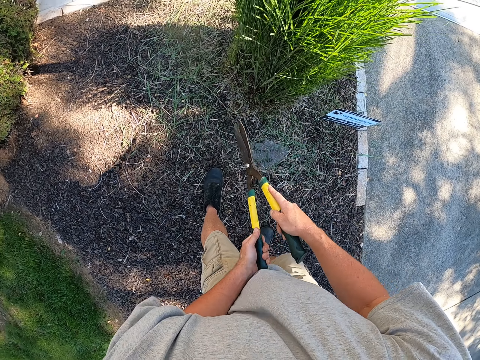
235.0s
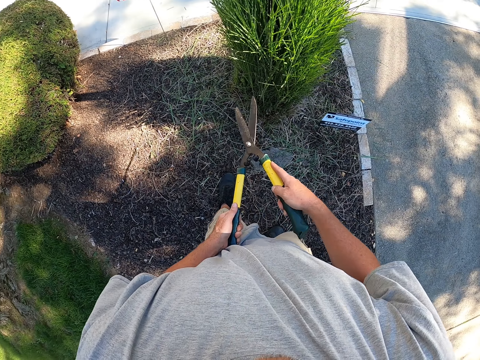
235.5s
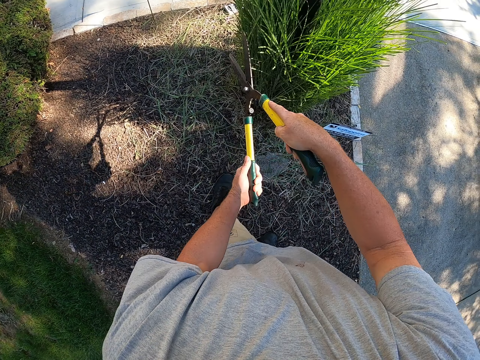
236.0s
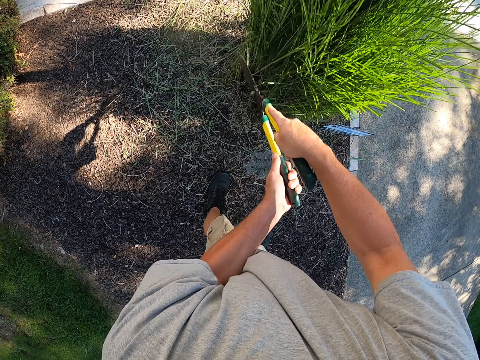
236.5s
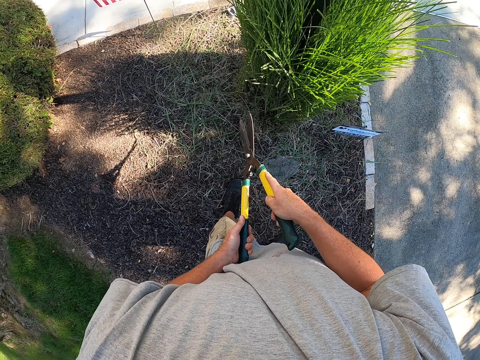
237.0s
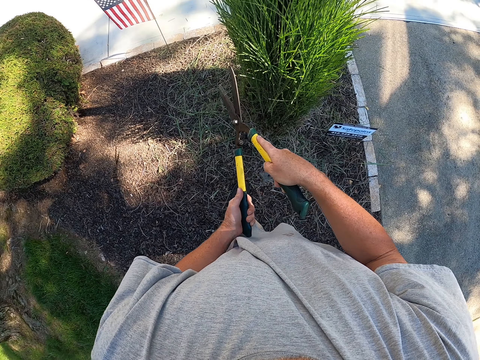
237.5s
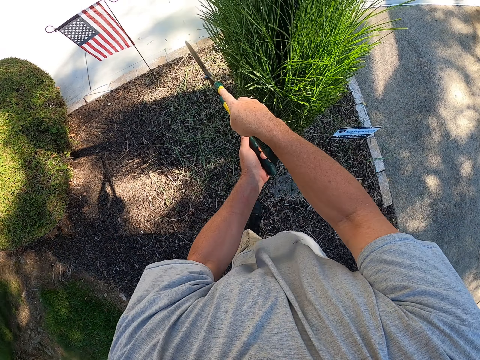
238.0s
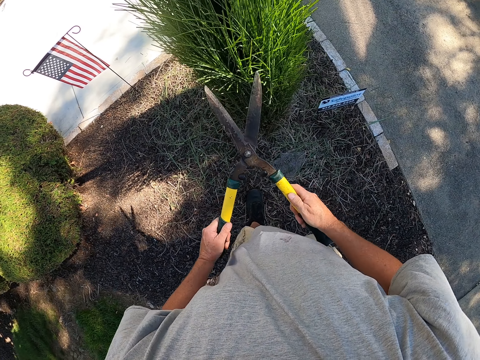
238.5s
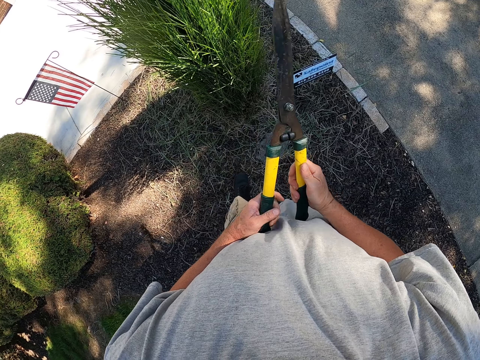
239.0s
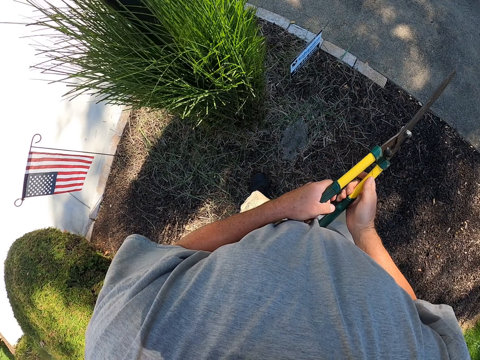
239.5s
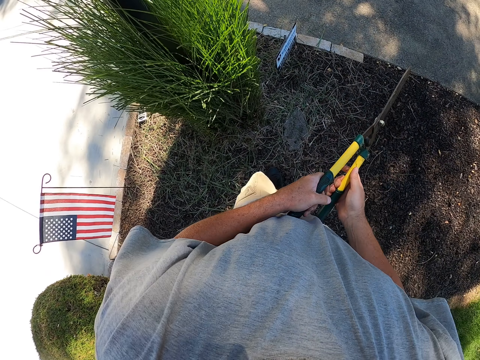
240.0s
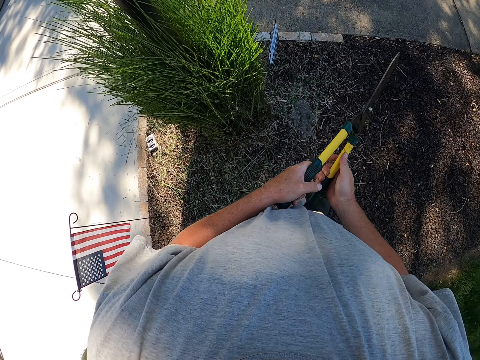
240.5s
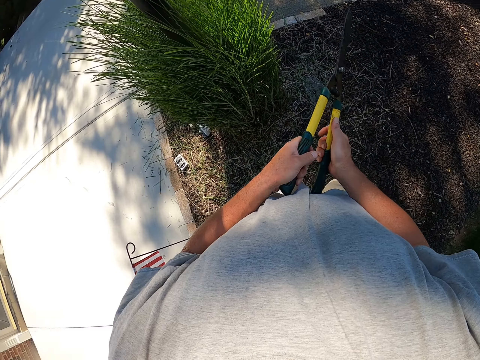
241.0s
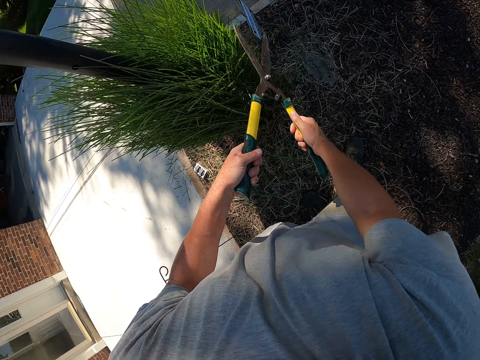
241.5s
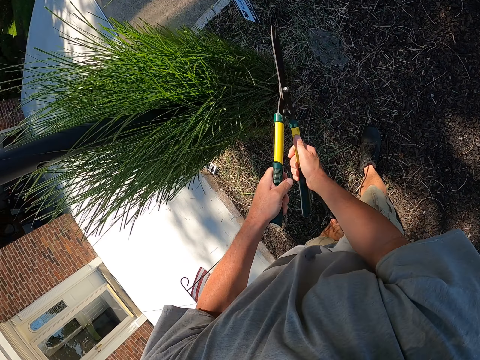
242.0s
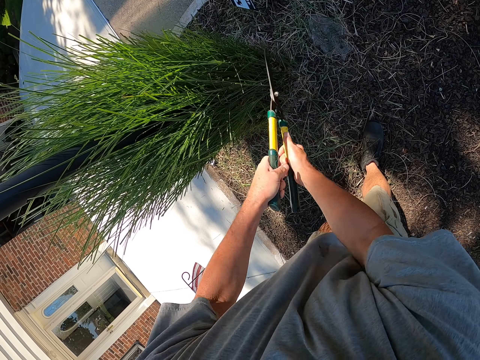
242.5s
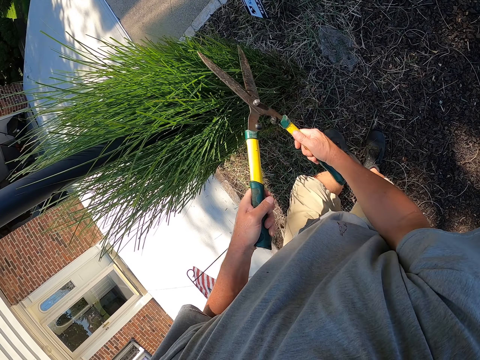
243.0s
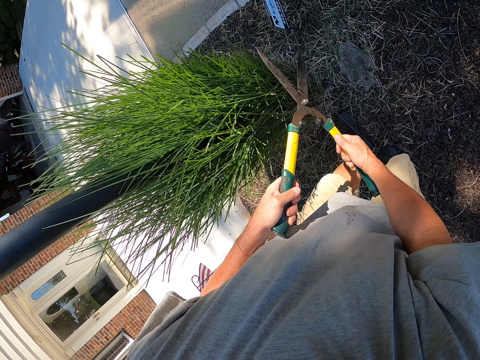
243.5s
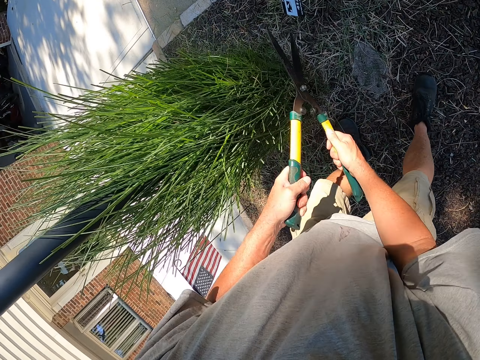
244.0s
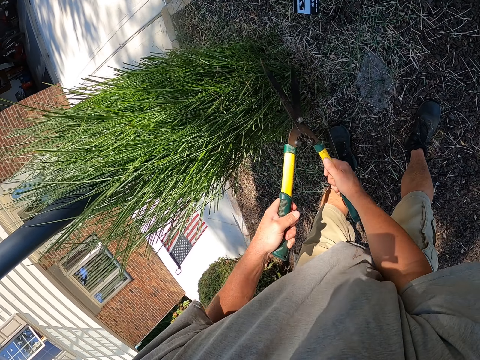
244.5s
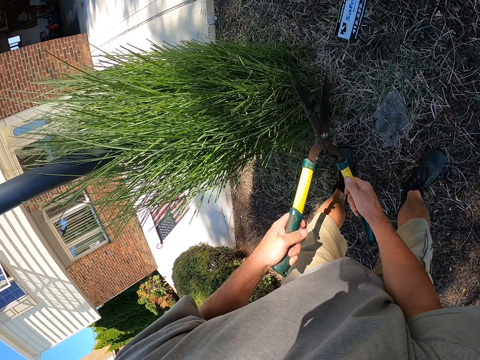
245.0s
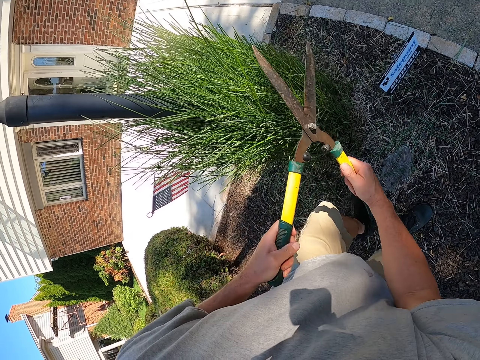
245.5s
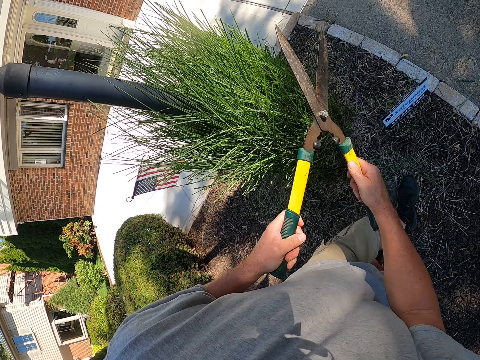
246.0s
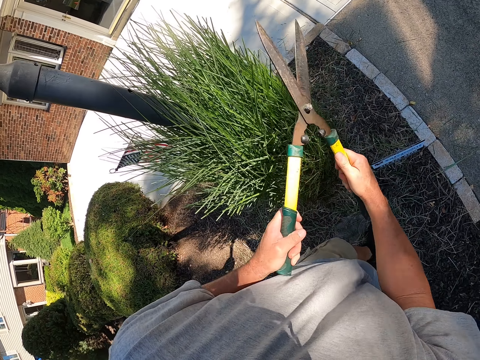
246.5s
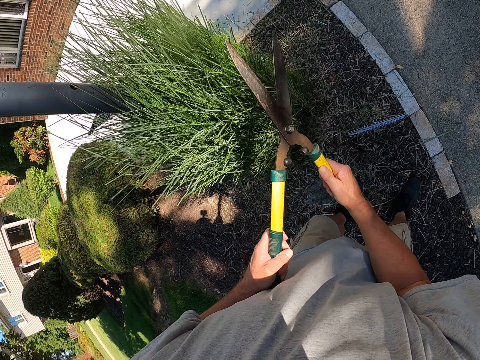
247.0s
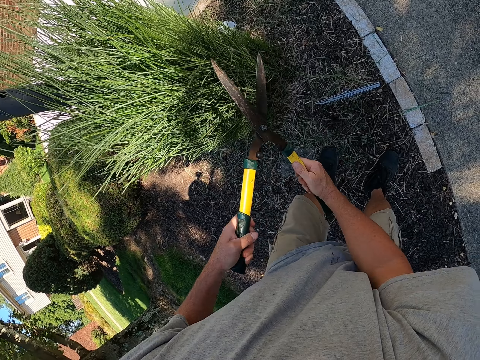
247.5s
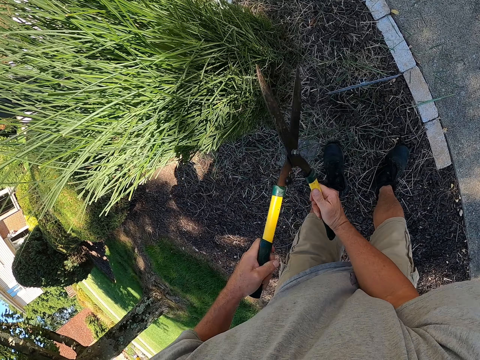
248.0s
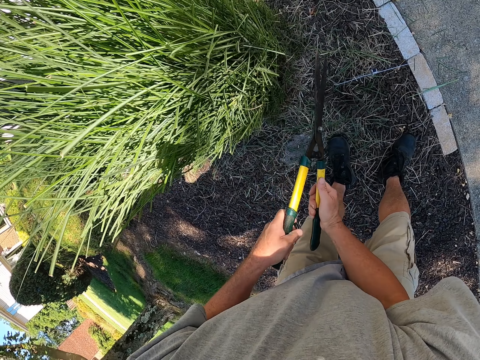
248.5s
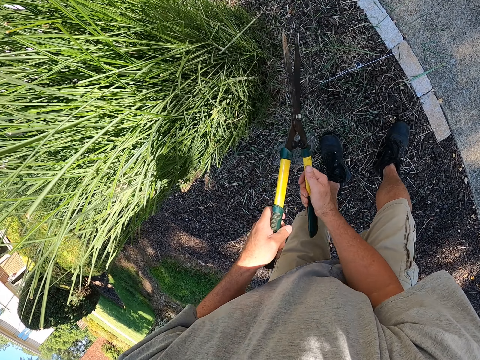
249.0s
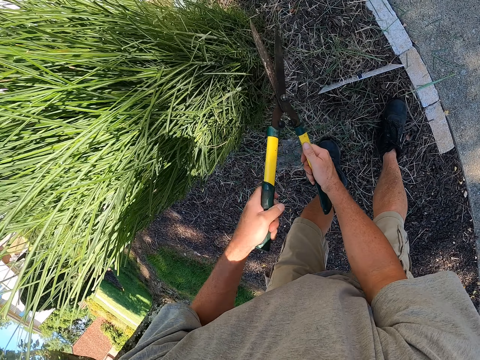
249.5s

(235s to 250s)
The camera wearer moves back. They walk around the compound. They prune a garden tree.

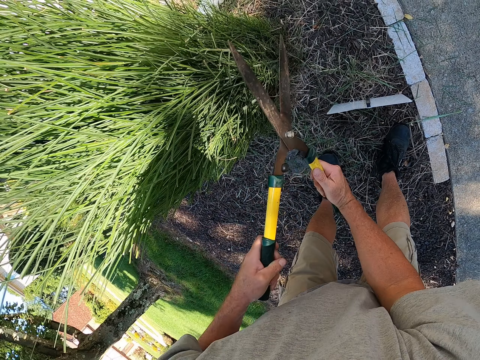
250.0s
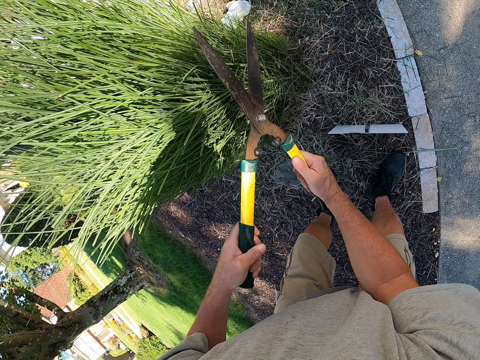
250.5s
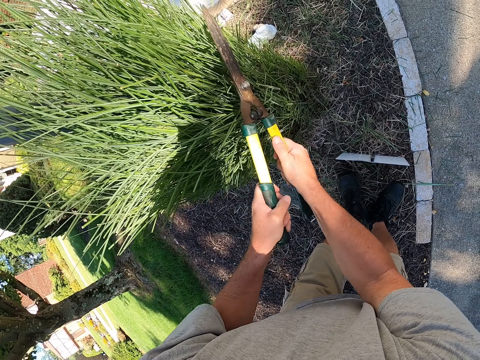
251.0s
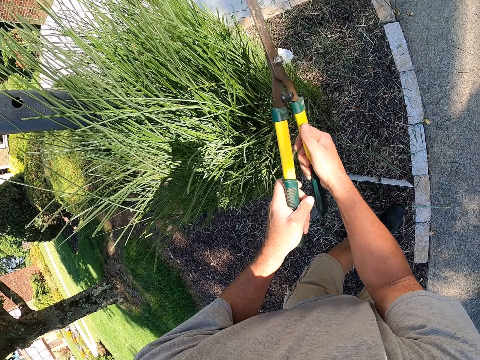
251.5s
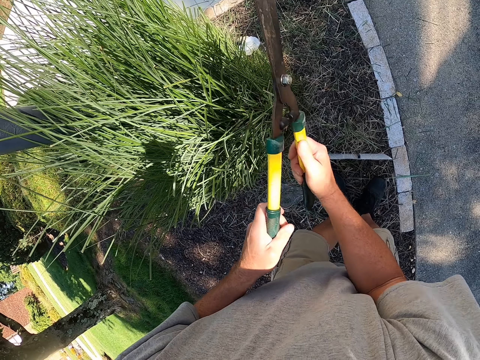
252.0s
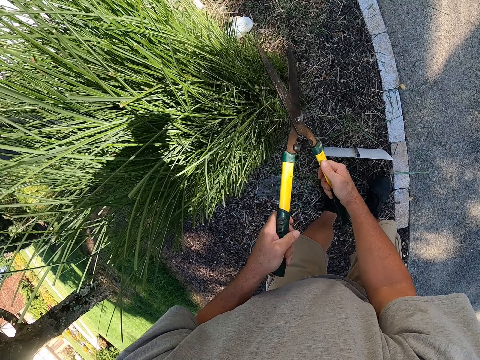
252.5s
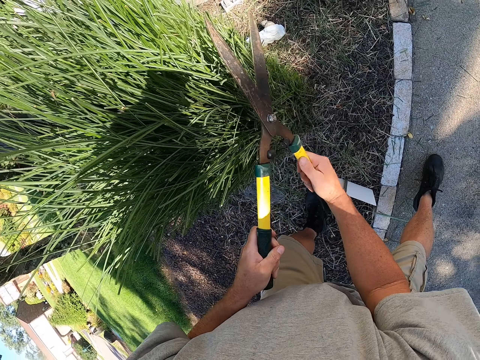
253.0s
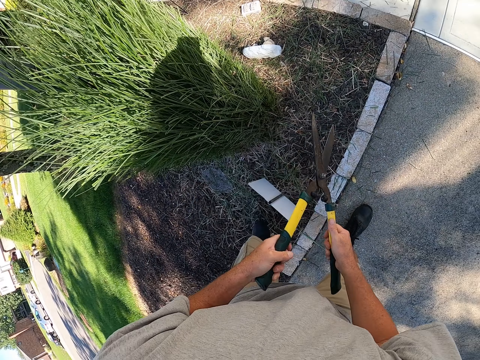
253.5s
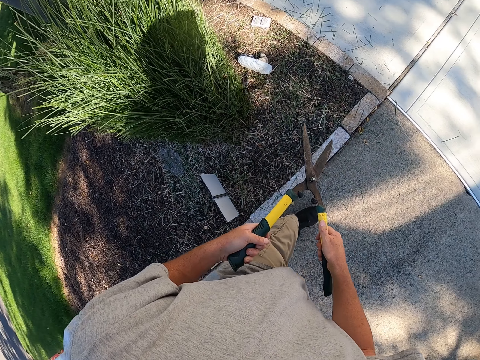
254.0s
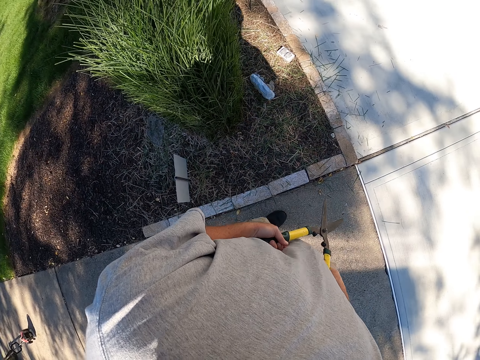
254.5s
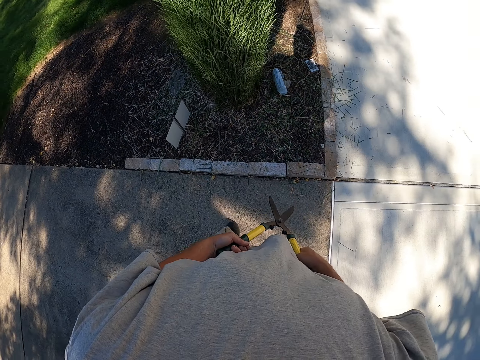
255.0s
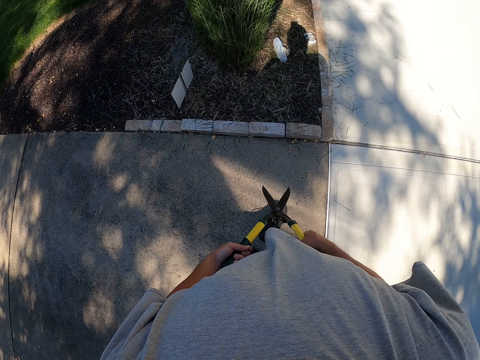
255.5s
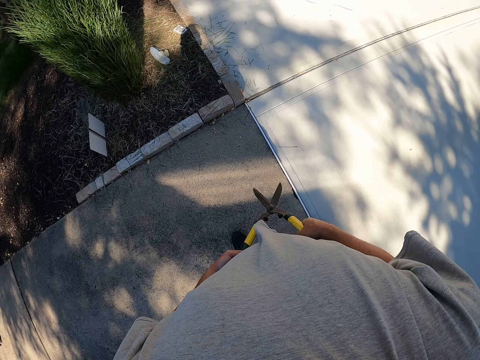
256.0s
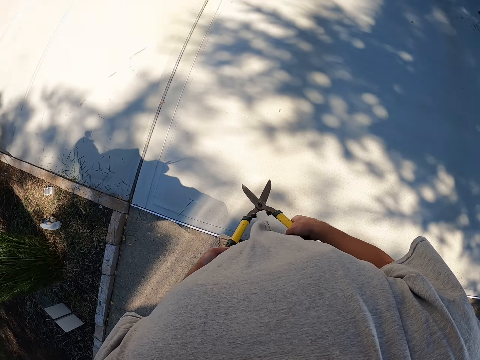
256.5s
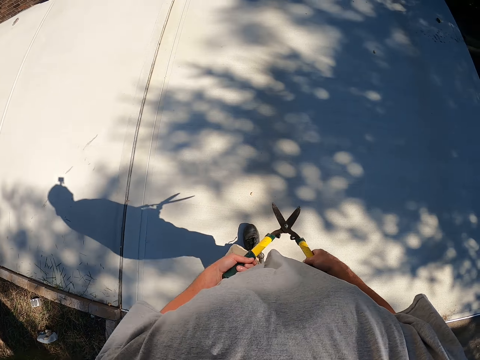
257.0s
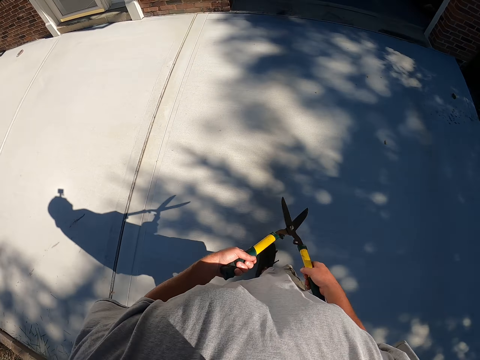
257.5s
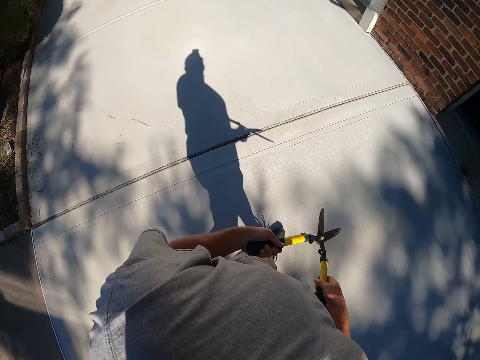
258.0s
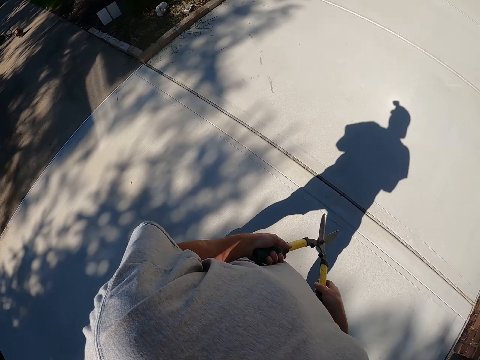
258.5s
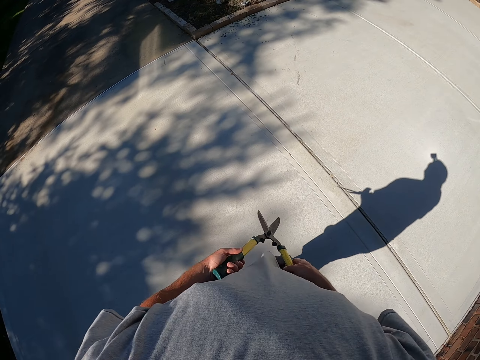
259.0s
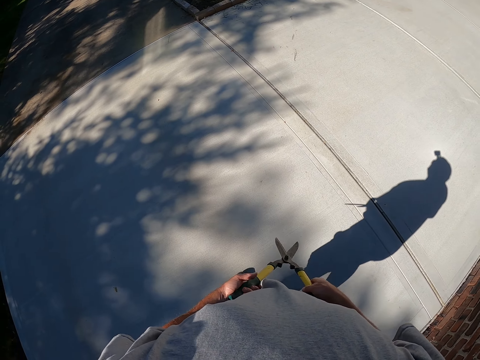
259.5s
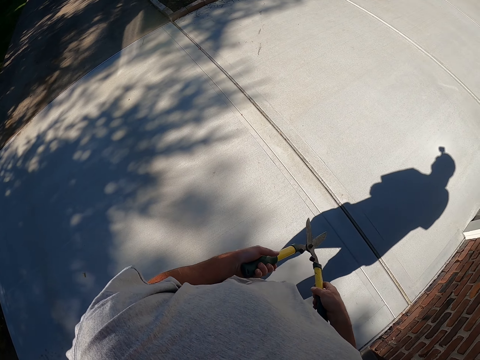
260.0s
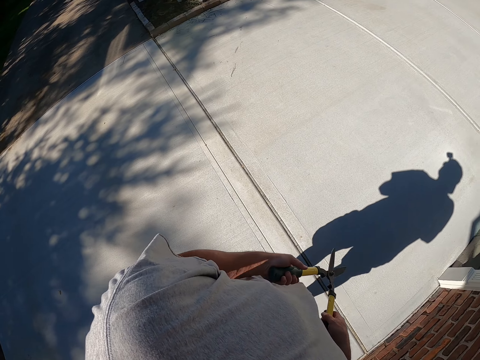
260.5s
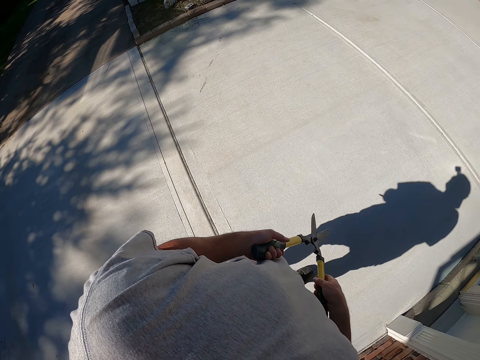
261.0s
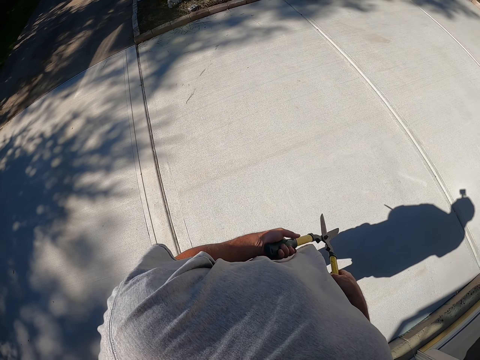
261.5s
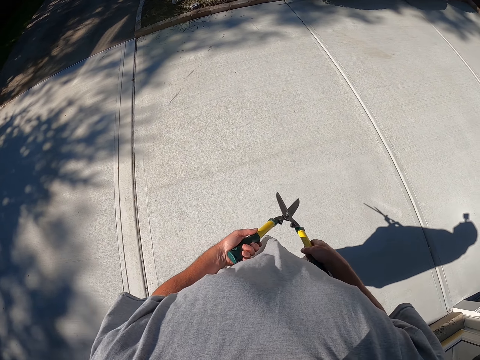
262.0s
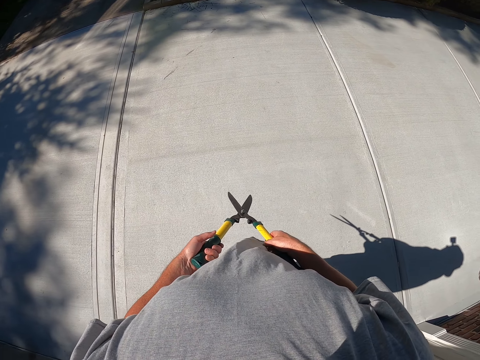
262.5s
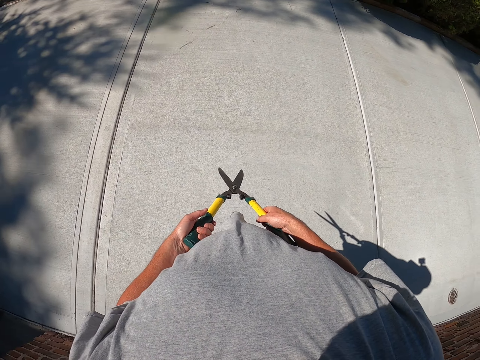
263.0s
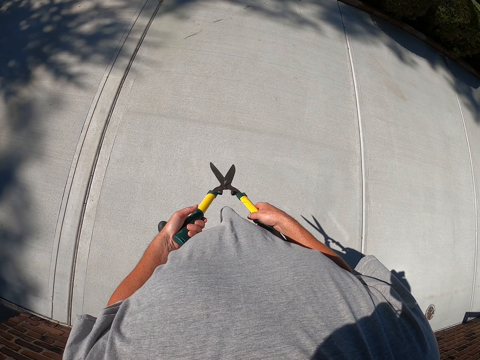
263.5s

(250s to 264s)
The camera wearer walks around the compound. They walk backwards. They walk around the compound.
